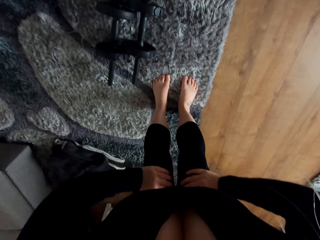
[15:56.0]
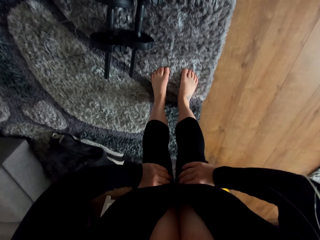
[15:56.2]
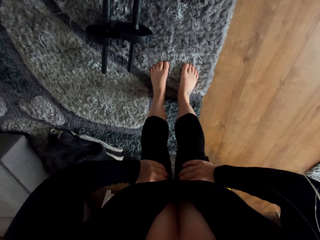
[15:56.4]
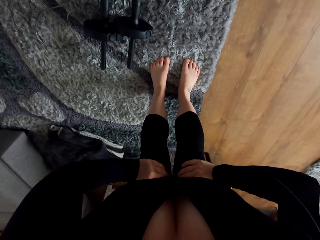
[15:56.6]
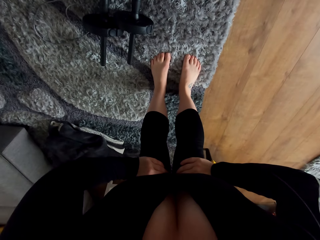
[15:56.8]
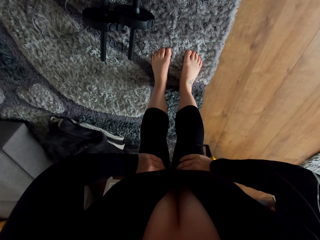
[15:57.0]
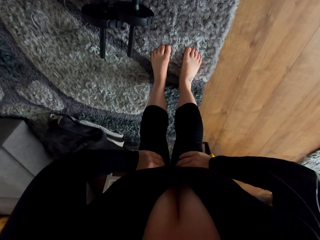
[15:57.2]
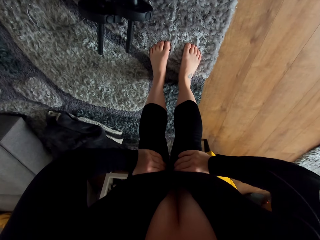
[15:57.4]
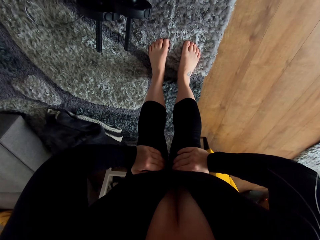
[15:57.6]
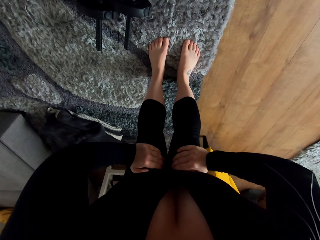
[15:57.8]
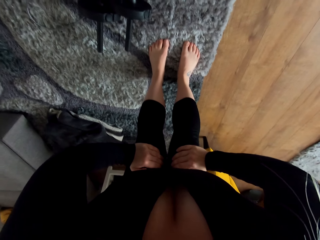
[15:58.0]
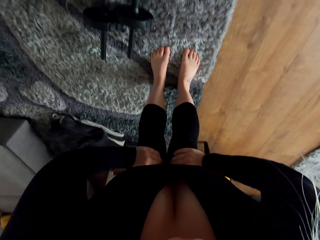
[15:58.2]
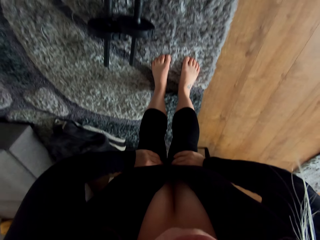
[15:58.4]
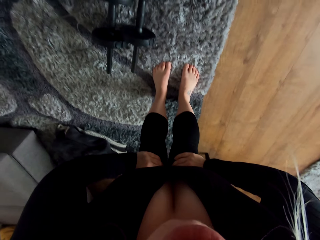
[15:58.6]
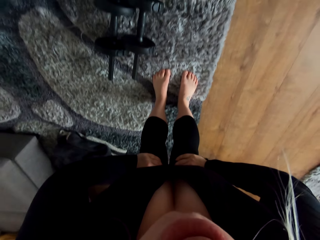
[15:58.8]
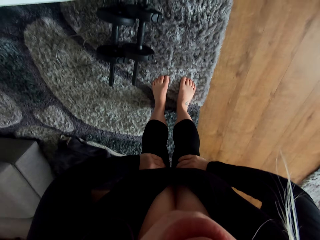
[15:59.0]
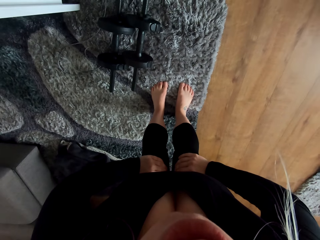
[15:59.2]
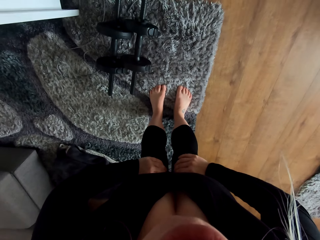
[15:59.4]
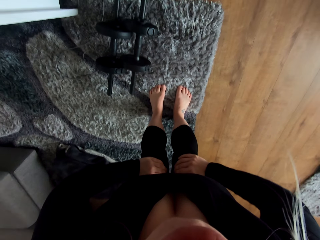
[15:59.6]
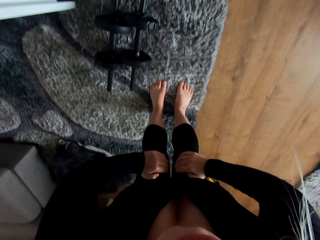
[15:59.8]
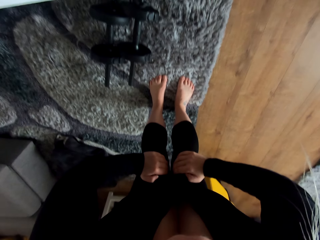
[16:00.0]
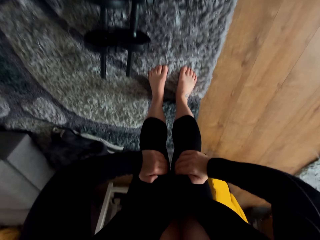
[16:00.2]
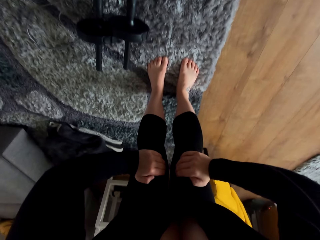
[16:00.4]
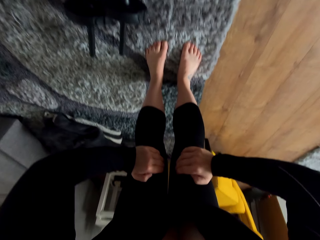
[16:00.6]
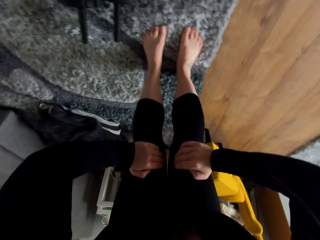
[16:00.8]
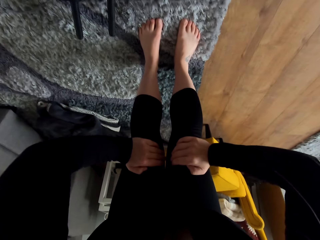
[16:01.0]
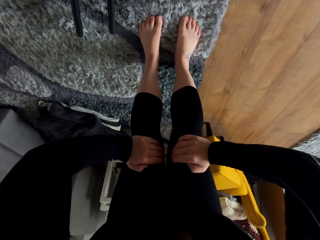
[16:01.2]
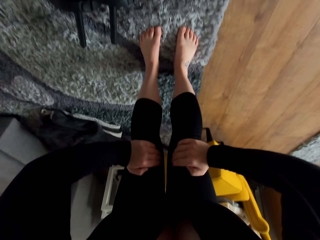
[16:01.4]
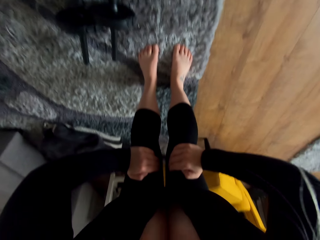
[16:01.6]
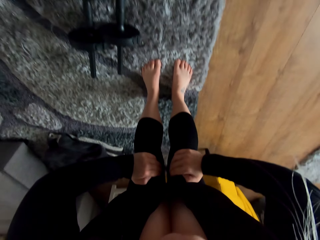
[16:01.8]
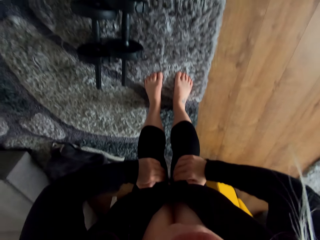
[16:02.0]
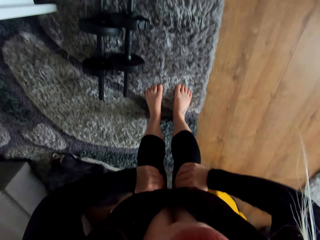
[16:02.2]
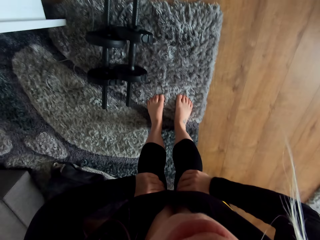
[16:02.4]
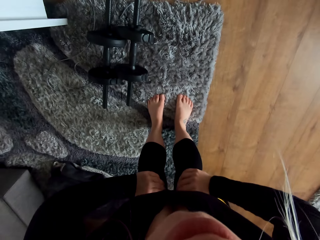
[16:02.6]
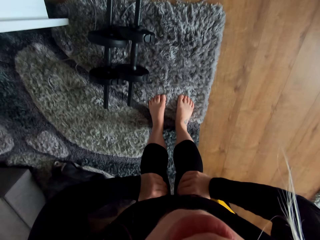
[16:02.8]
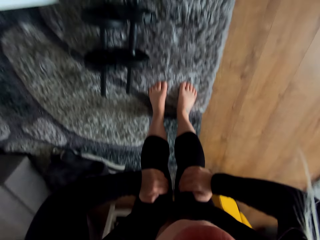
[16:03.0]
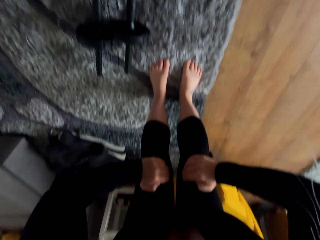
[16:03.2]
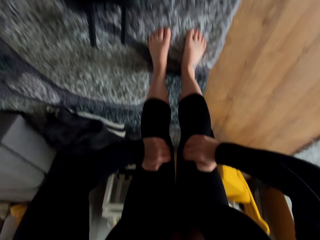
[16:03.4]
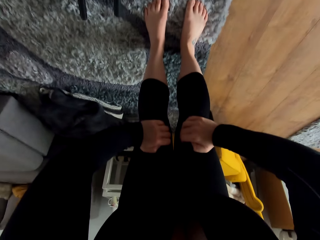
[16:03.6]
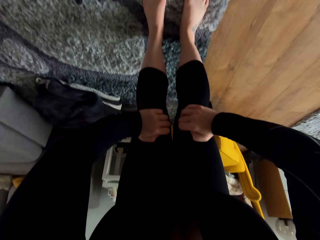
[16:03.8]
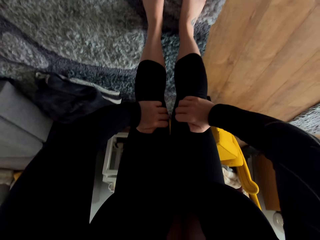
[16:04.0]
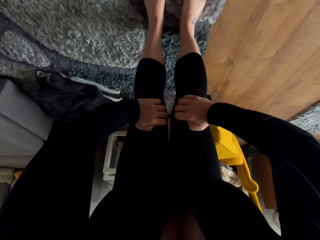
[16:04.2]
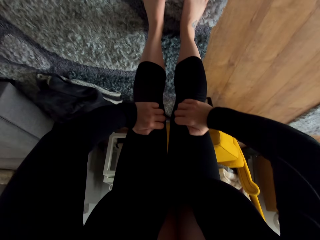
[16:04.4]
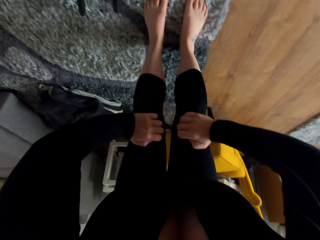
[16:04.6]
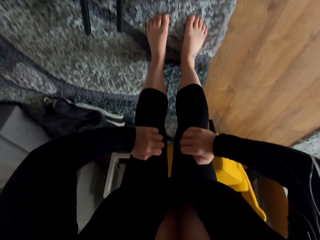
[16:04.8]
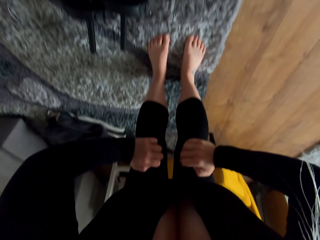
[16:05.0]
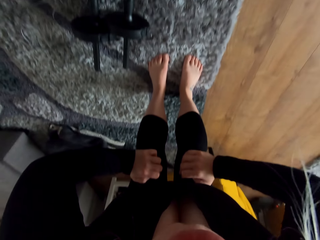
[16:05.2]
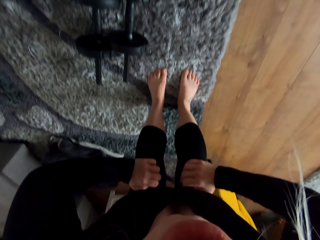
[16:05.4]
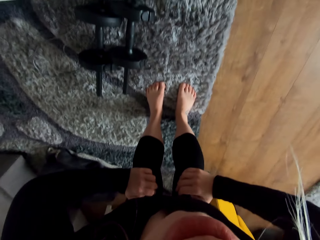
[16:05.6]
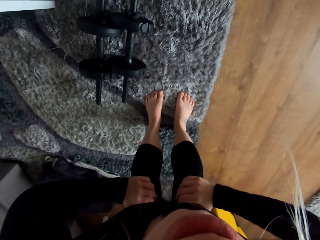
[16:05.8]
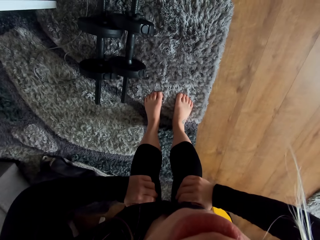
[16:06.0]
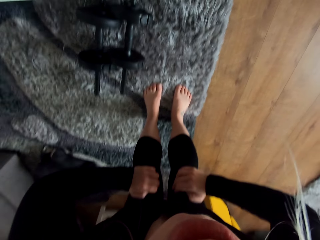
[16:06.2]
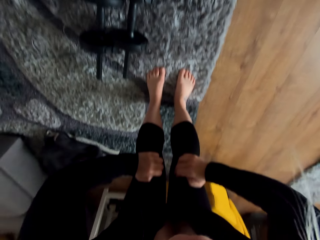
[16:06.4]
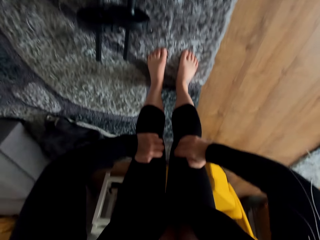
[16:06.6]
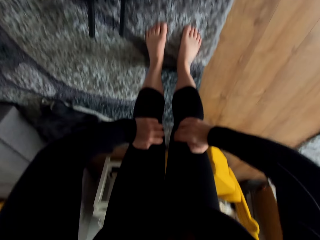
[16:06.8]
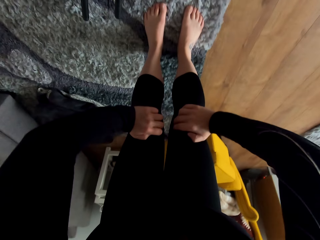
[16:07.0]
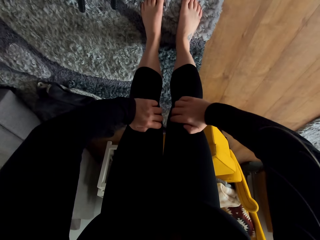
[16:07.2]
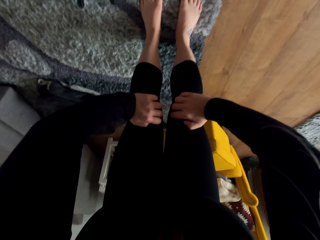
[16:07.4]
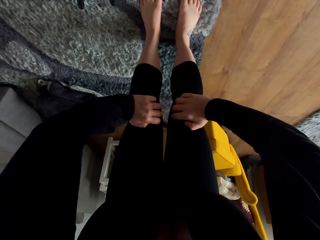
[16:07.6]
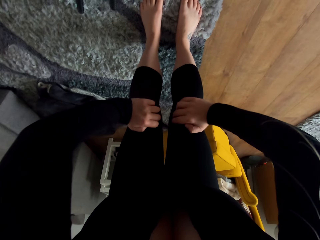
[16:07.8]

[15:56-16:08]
The camera wearer holds her knees. She bends forward. She exercises. She exercises again.

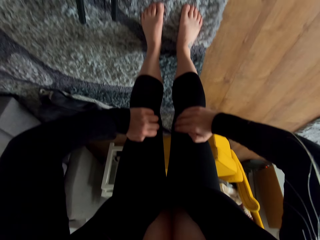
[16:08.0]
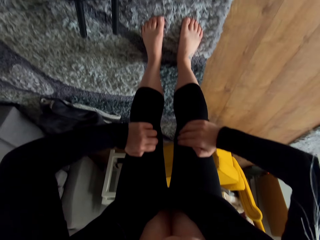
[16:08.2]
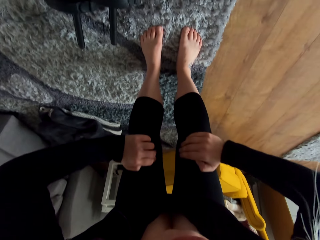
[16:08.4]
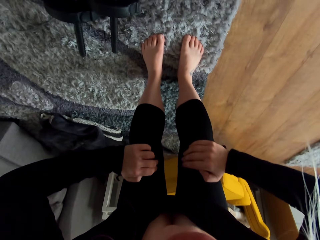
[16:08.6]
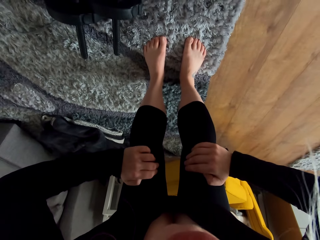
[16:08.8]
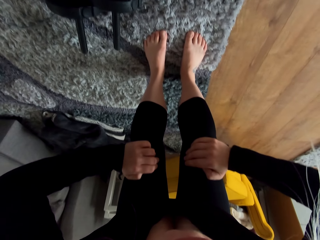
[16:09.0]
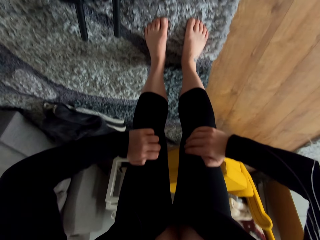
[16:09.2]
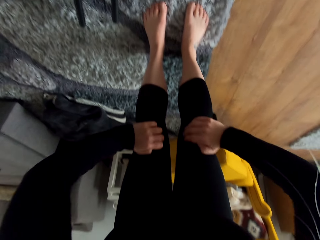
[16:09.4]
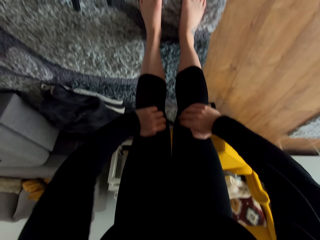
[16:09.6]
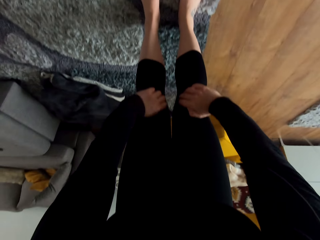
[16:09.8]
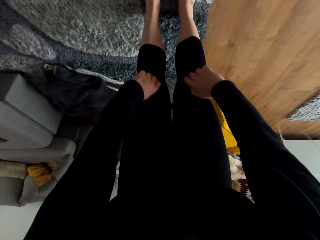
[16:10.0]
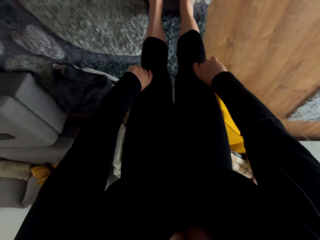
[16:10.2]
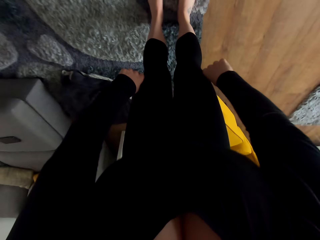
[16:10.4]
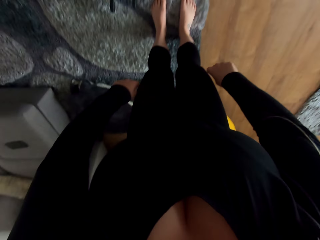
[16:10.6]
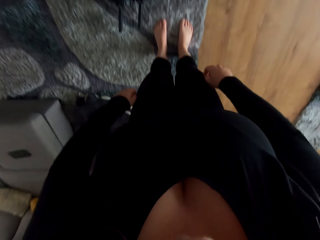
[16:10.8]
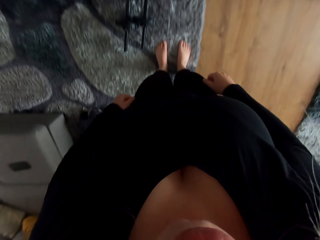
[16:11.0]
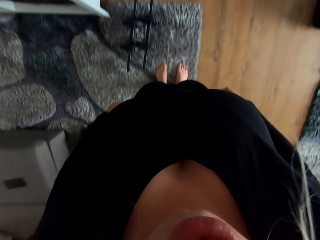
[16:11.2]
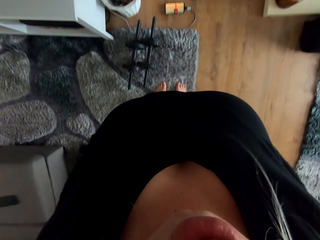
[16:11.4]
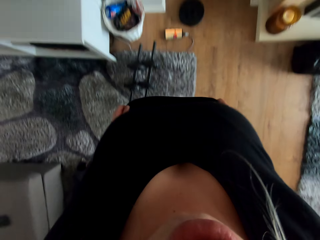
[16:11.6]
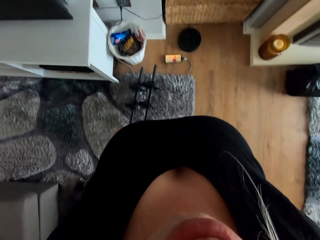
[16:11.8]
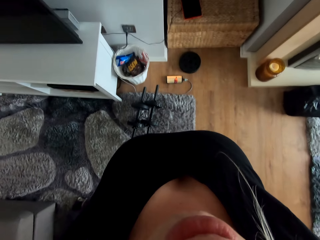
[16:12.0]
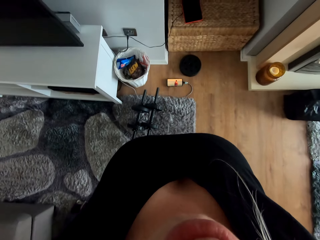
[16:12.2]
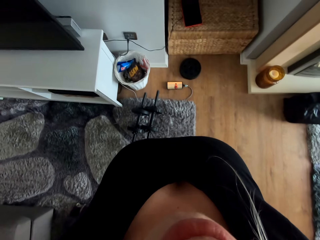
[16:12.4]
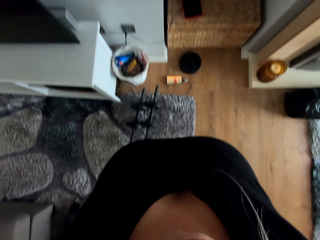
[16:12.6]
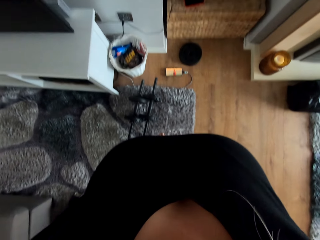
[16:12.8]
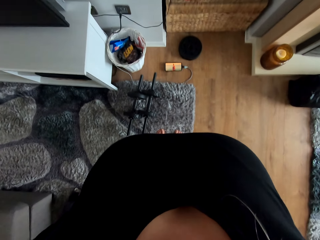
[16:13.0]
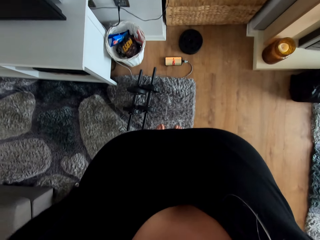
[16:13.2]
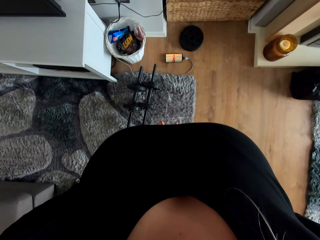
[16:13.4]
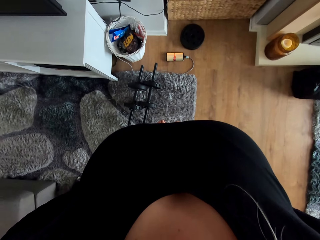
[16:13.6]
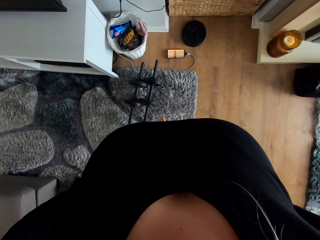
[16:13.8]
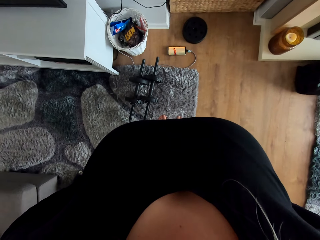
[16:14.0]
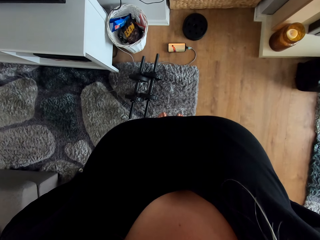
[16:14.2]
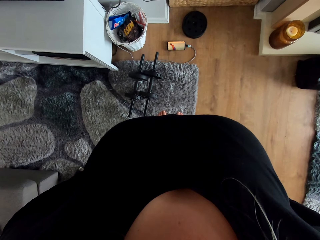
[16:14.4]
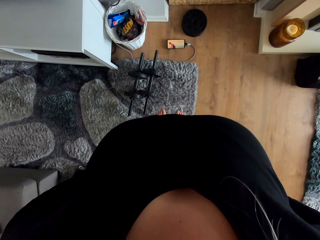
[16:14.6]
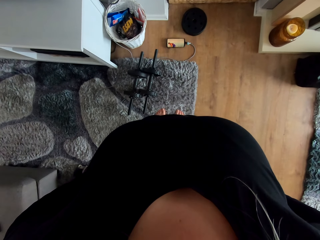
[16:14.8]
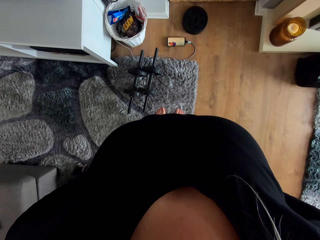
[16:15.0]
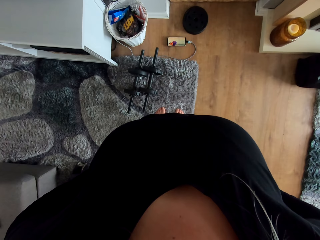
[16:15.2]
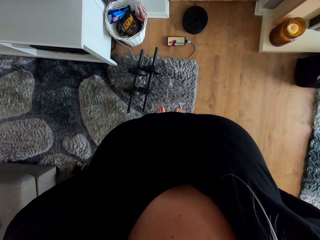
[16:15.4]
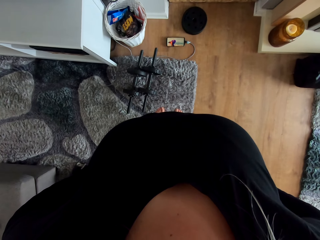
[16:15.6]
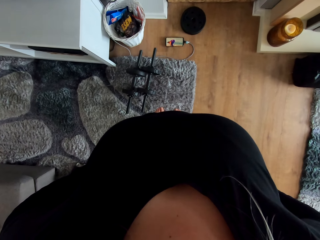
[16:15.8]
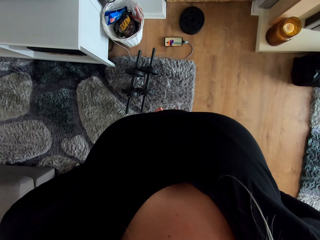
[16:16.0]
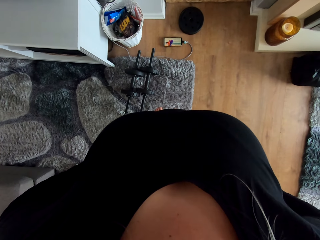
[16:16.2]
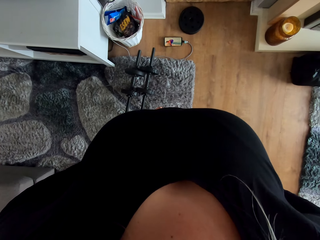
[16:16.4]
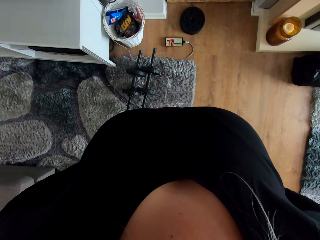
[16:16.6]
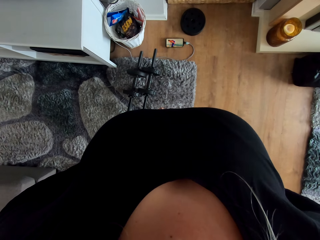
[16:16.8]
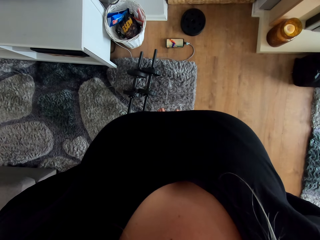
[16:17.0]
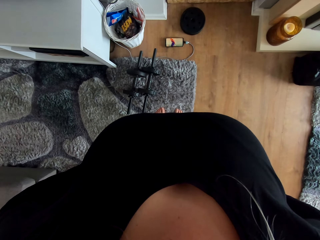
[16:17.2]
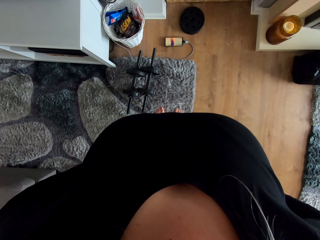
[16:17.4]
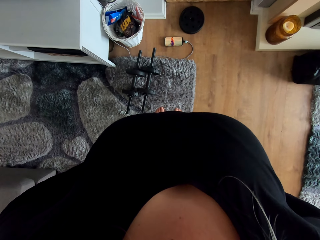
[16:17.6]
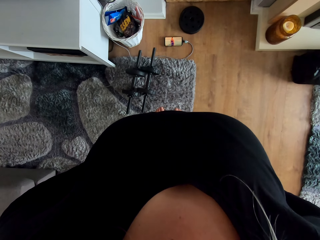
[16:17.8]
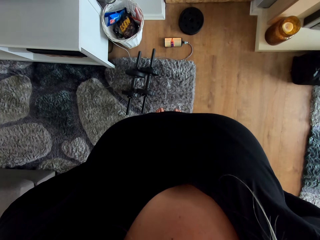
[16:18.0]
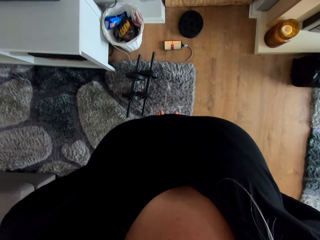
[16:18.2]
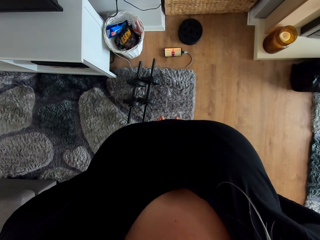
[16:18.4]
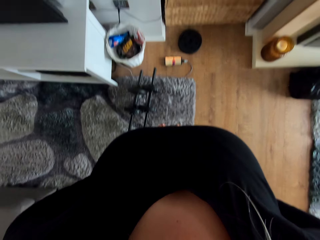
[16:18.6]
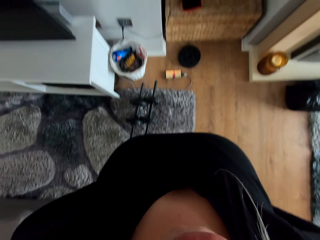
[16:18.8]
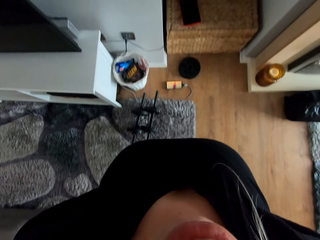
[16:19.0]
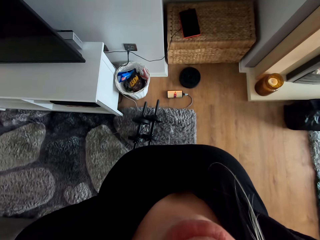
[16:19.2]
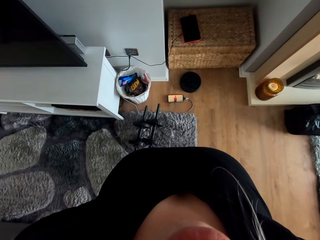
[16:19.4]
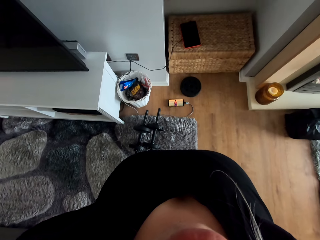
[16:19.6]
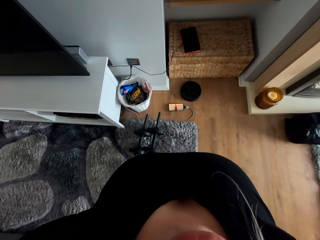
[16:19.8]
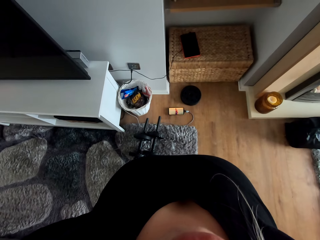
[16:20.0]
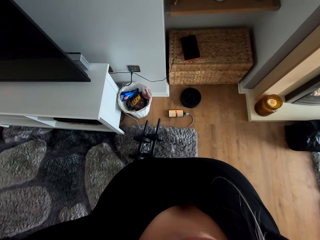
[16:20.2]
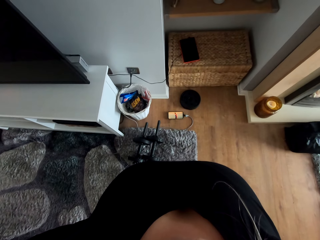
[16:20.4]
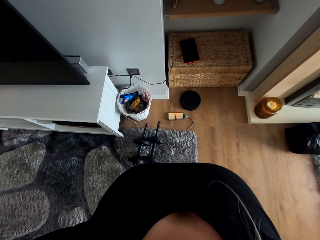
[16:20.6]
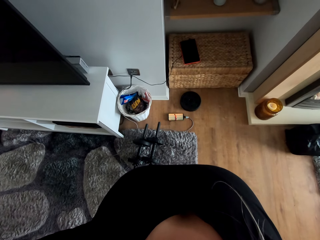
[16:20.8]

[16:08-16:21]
The camera wearer stands. She adjusts her shirt. She holds her waist with both hands. She watches a video on the phone.
